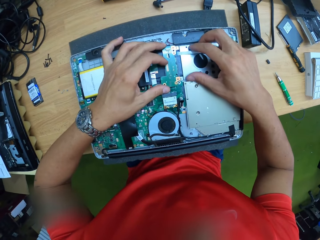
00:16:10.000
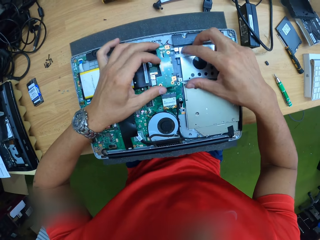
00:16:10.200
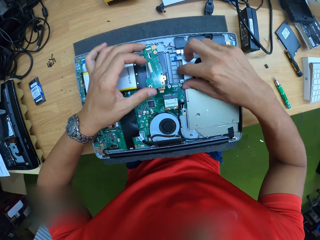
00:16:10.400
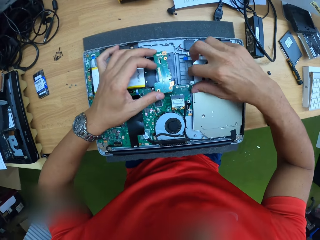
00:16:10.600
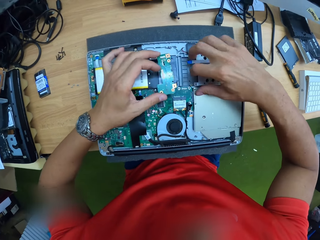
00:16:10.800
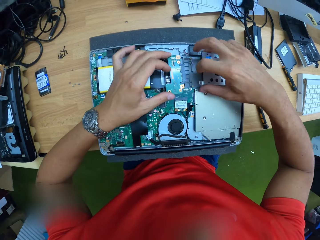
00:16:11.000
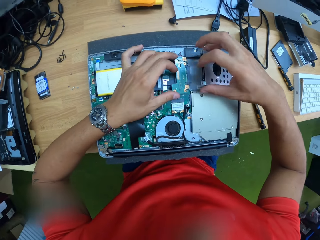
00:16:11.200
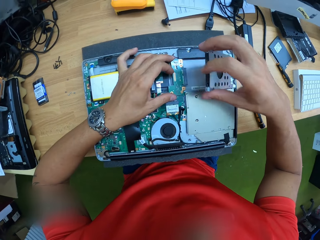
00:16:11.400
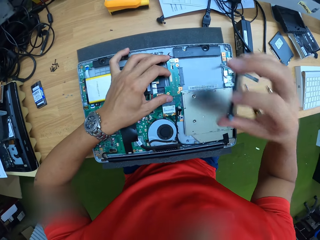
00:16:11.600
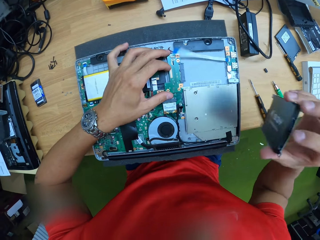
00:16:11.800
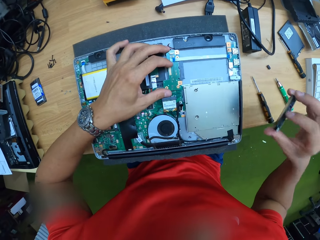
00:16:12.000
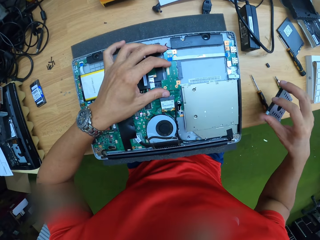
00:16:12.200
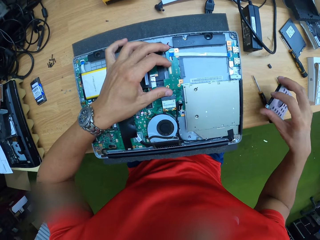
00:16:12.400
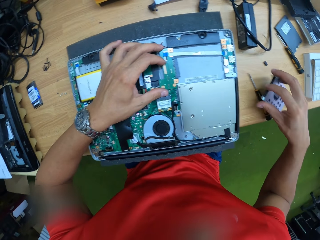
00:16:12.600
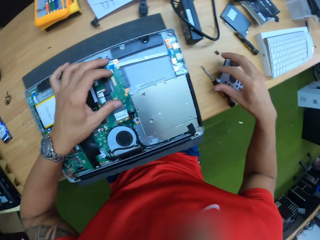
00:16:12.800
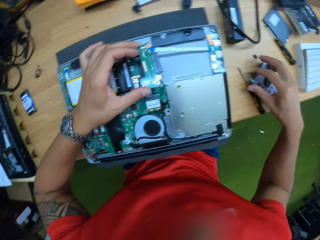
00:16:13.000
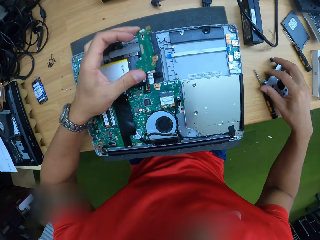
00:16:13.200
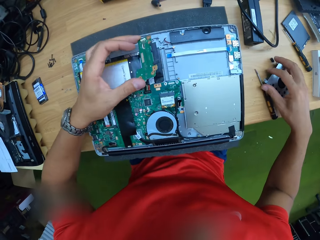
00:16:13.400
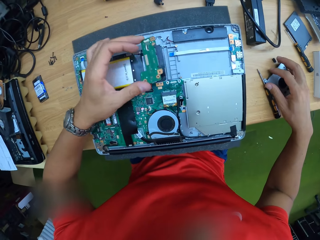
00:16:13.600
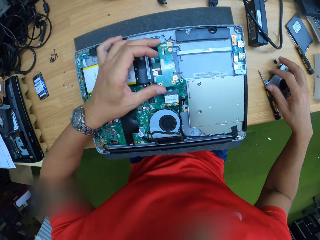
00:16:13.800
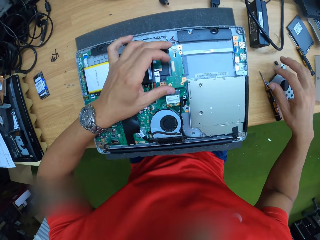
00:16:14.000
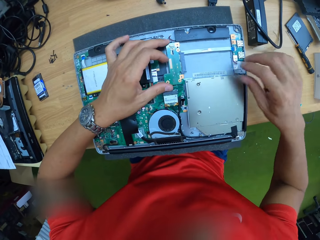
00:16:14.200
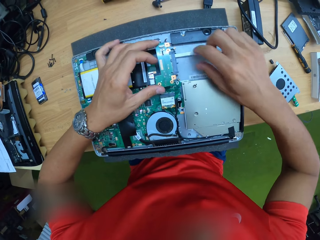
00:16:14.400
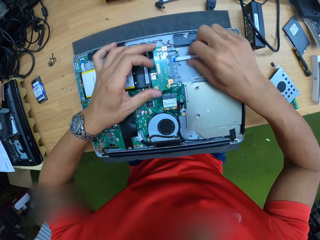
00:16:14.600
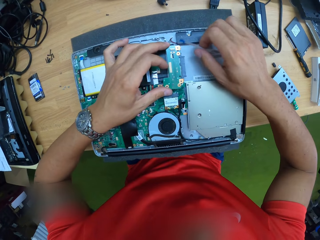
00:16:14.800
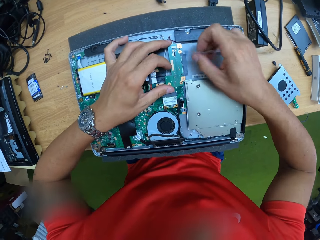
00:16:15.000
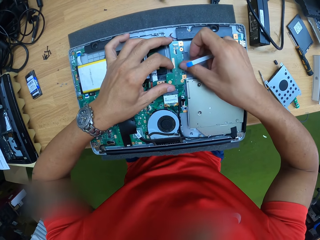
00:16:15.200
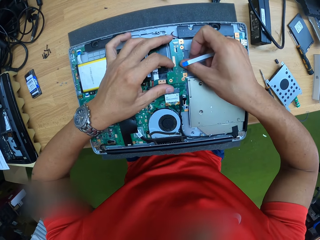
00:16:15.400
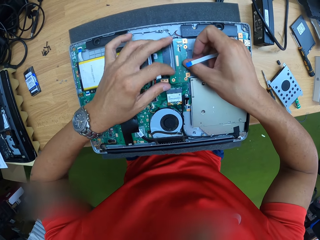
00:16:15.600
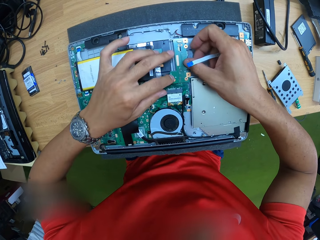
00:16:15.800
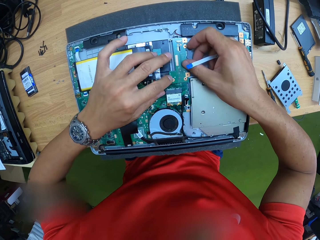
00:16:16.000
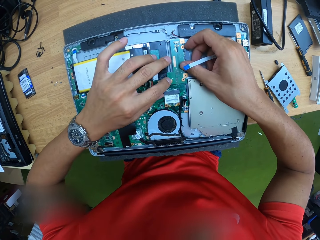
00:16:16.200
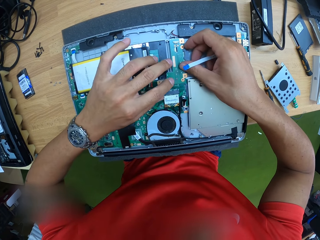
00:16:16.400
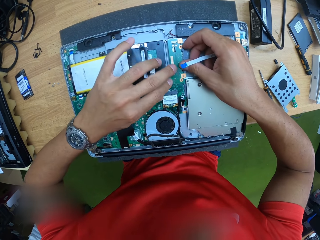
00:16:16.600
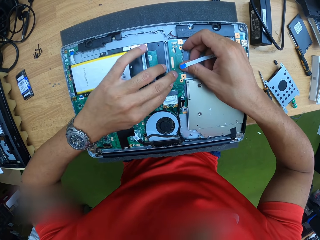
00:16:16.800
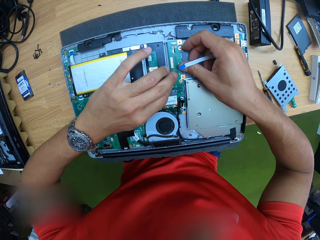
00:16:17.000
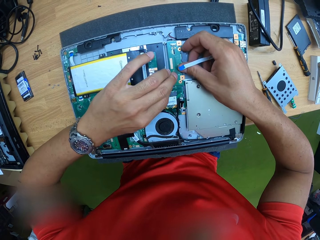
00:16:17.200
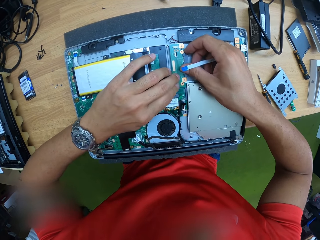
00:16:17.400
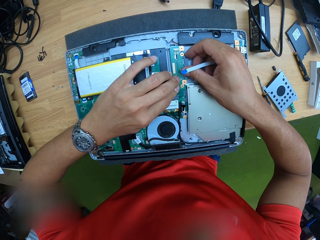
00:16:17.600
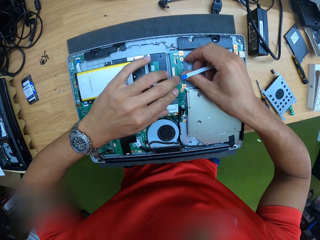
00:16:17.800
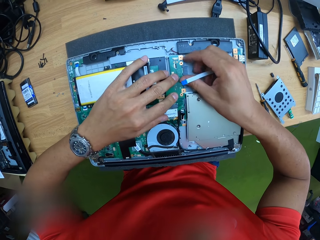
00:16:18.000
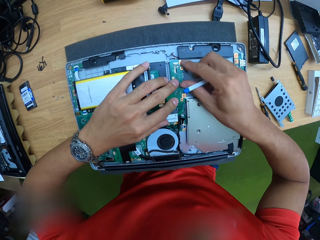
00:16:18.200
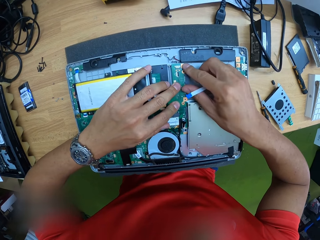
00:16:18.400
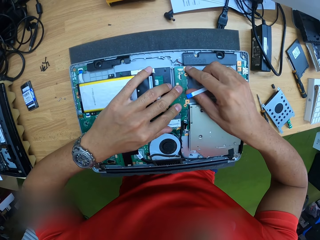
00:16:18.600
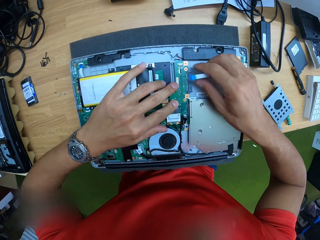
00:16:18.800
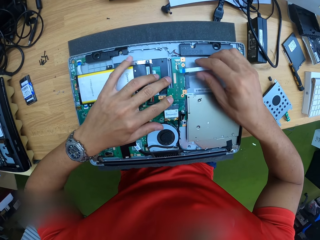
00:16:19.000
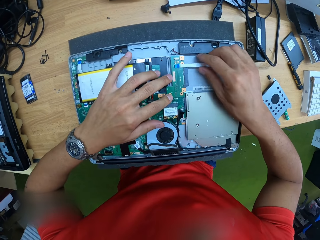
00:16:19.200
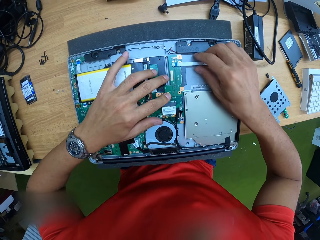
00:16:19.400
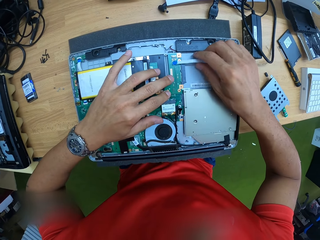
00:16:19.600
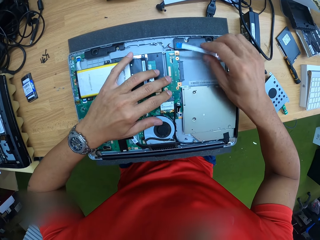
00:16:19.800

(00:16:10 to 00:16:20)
The camera wearer removes the hard drive casing from the spot on the circuit board with his right hand. He raises up the flex on the circuit board with his right hand. He places the chip in his left hand on the circuit board. He places the chip on the circuit board with his hands.

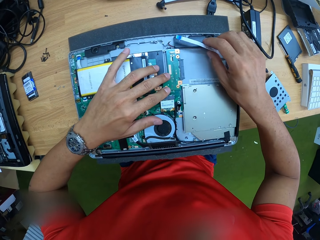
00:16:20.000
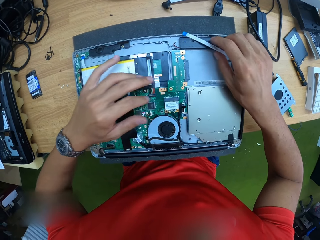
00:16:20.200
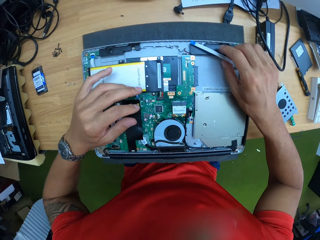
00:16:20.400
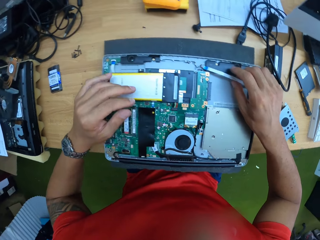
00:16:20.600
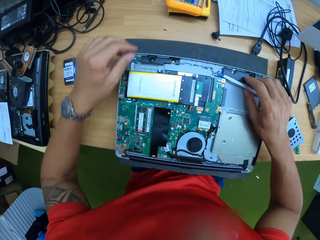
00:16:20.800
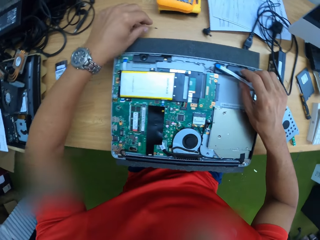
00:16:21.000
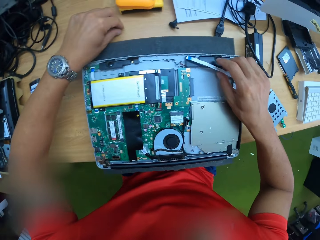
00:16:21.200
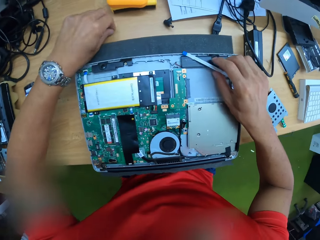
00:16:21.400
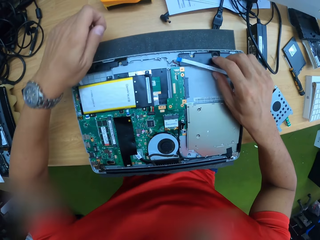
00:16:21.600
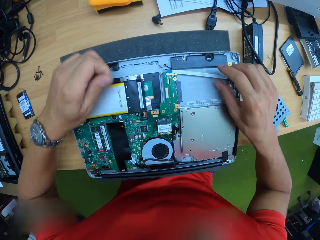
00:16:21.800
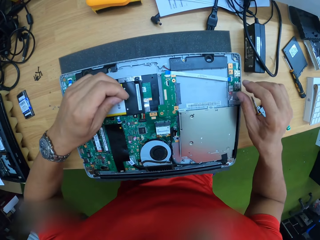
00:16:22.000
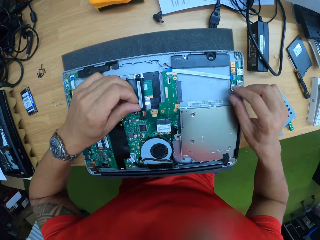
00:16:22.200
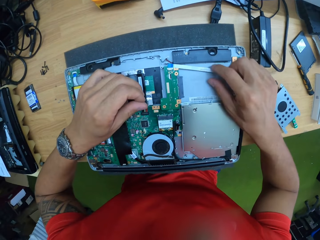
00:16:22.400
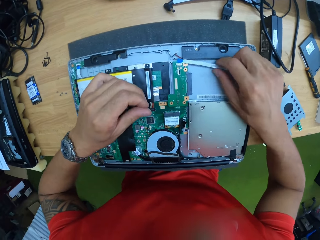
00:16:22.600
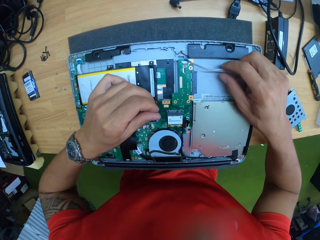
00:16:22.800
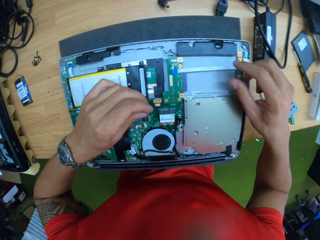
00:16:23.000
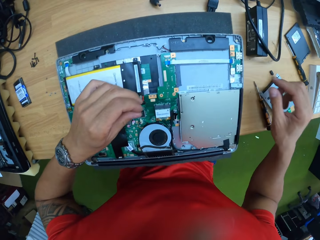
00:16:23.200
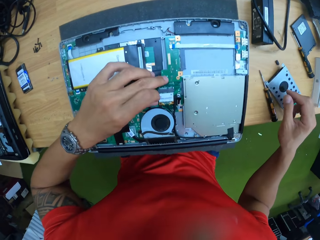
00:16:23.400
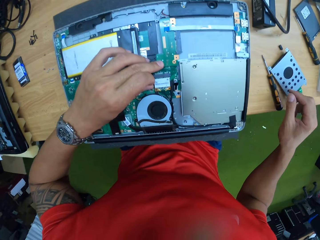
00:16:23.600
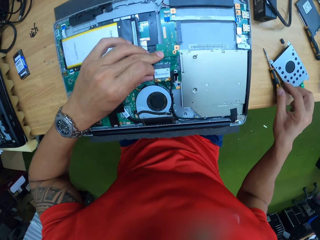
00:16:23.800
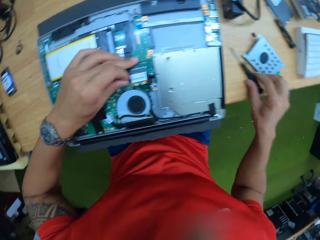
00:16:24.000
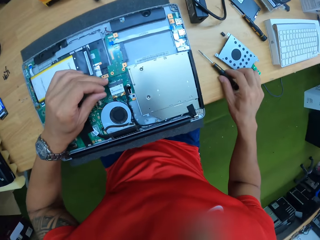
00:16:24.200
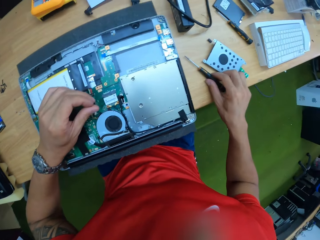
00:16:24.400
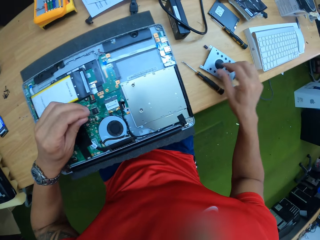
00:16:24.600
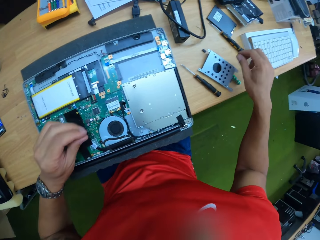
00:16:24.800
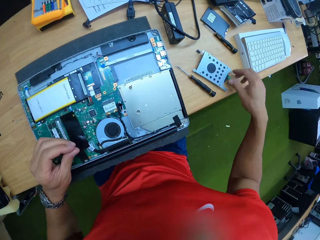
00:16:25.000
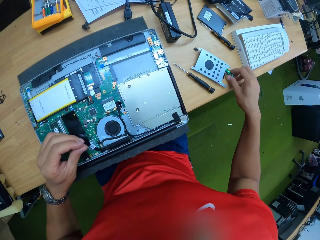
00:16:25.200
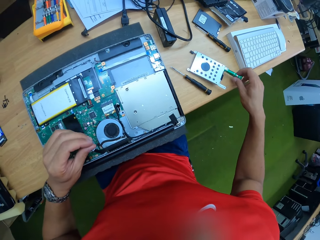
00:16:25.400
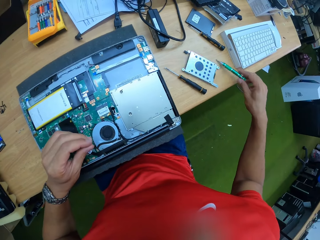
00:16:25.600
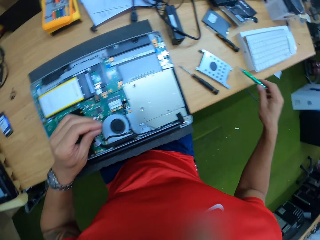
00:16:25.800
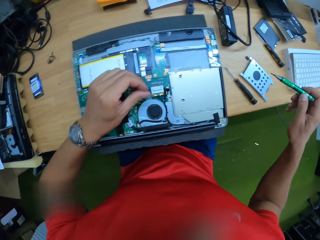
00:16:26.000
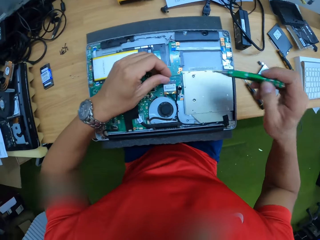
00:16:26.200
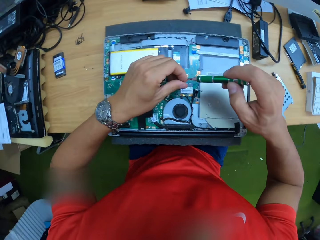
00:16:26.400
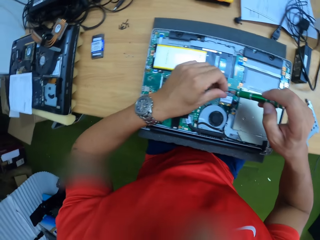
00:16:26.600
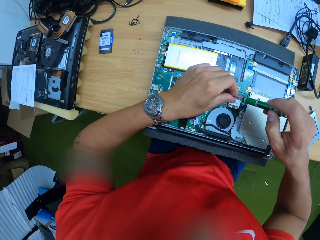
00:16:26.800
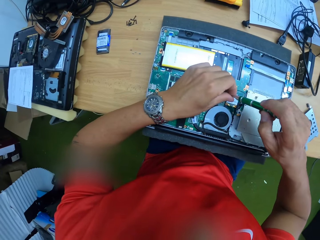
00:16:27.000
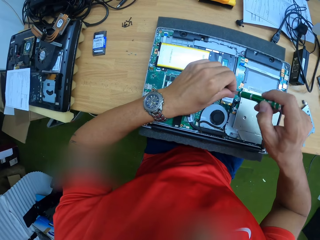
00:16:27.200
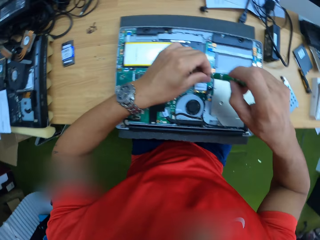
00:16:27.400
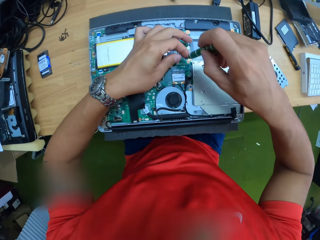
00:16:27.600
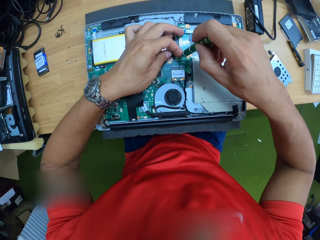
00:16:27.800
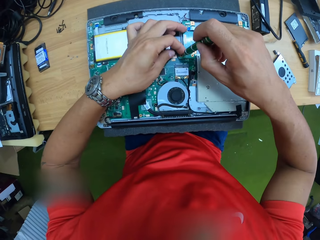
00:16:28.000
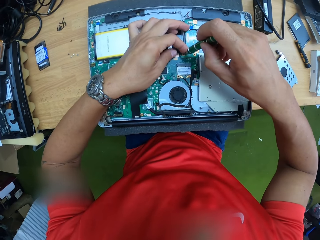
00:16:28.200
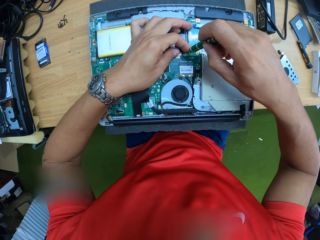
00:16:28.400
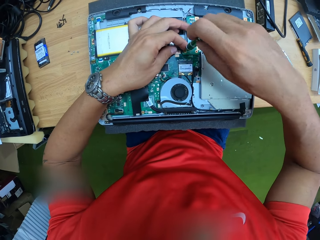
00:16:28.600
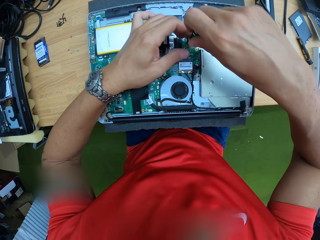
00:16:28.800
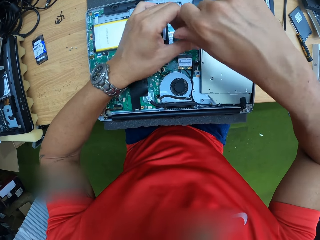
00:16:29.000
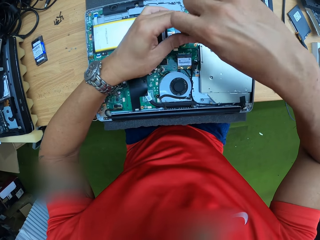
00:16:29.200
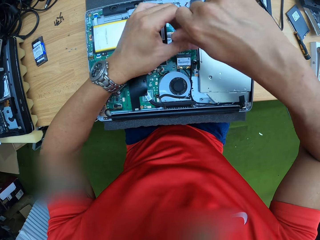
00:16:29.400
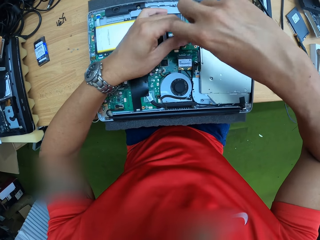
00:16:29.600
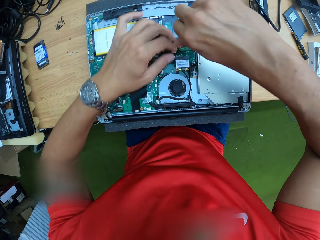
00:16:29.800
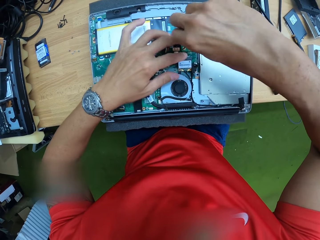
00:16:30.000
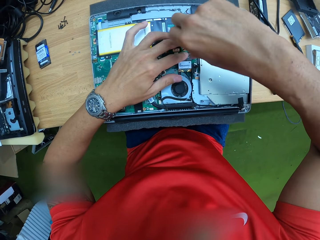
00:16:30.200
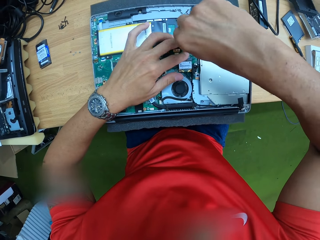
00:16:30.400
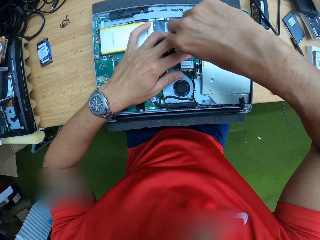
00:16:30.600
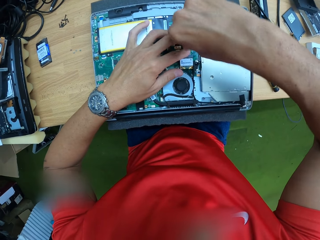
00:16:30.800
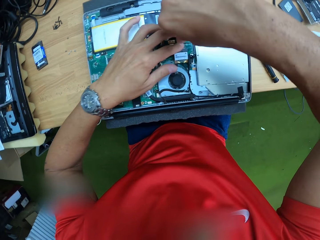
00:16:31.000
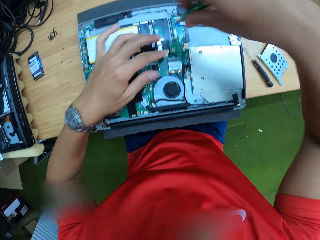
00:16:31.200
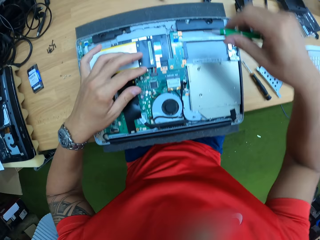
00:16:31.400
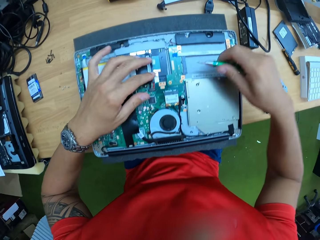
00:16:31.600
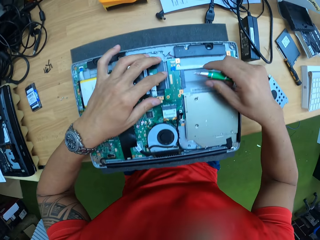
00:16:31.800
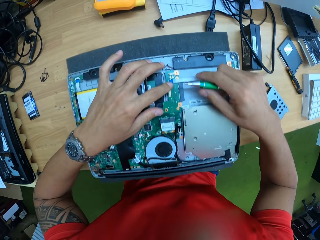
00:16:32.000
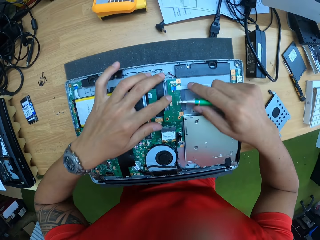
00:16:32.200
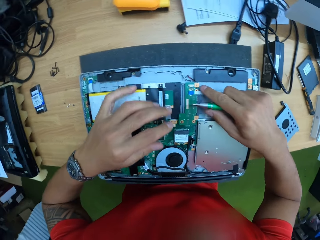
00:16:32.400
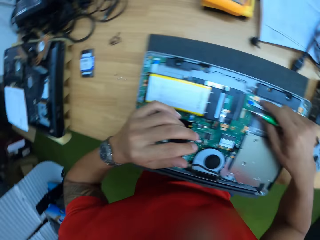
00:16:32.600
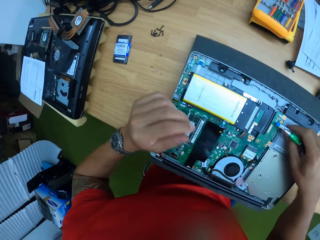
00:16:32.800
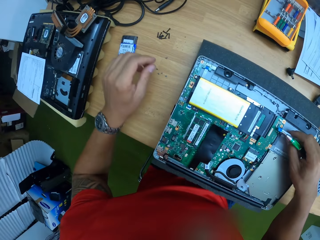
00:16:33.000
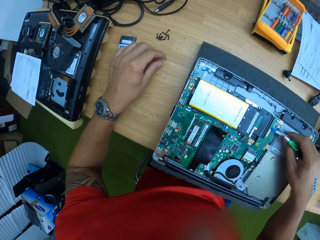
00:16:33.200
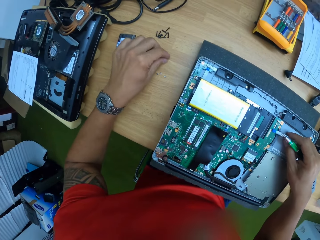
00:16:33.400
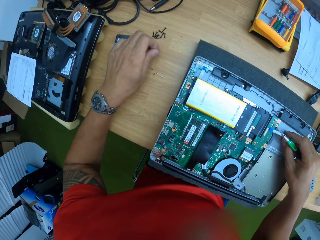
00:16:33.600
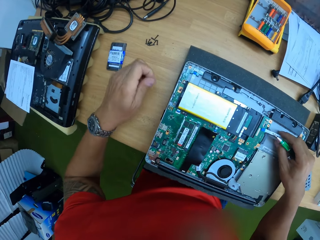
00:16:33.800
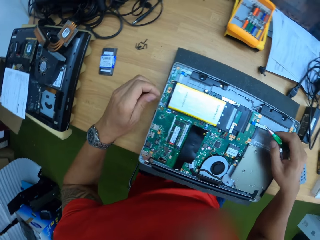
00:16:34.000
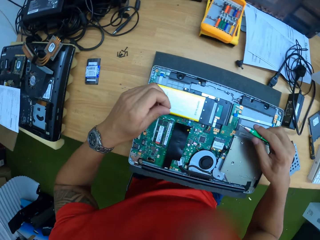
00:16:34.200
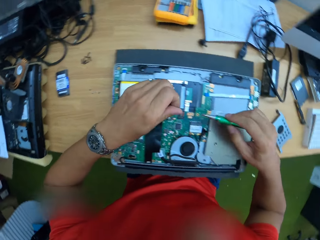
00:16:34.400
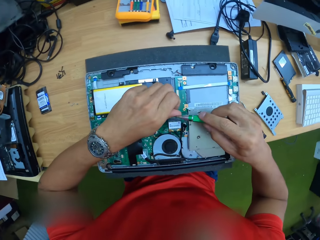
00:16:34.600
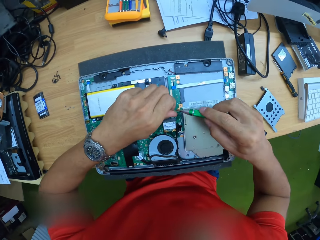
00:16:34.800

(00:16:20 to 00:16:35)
The camera wearer picks up a screw from the work bench with his left hand. He touches the circuit board with his left hand. He picks up a screwdriver from the work bench with his right hand. He screws the laptop screw on the circuit board with the screwdriver in his right hand. He picks up a screw from the work bench with his left hand.
